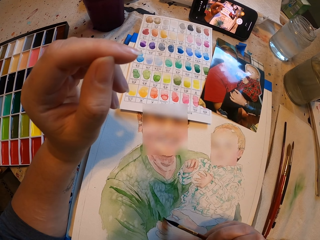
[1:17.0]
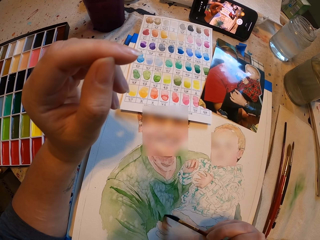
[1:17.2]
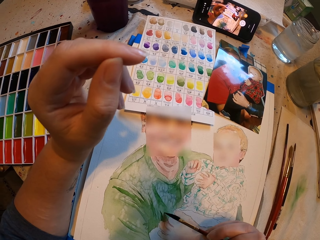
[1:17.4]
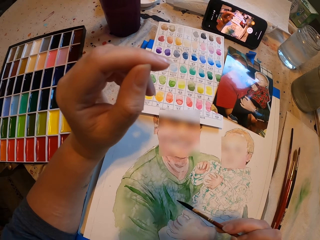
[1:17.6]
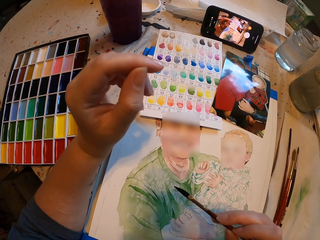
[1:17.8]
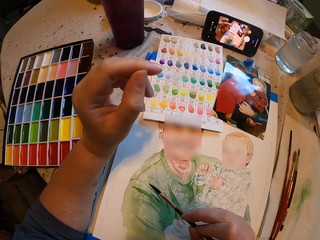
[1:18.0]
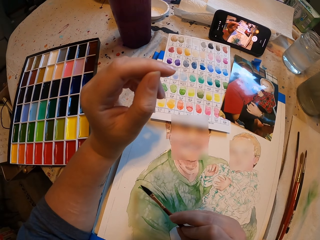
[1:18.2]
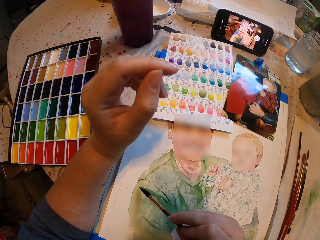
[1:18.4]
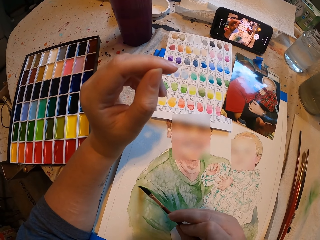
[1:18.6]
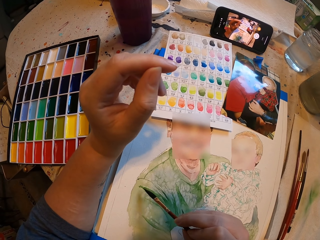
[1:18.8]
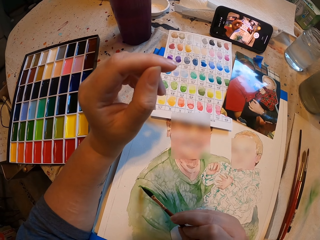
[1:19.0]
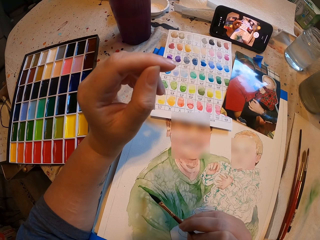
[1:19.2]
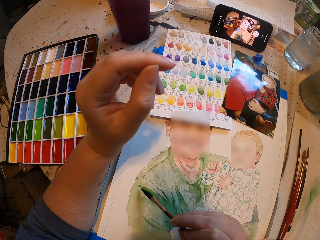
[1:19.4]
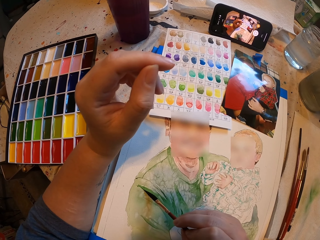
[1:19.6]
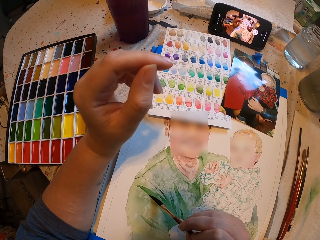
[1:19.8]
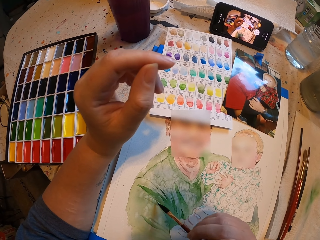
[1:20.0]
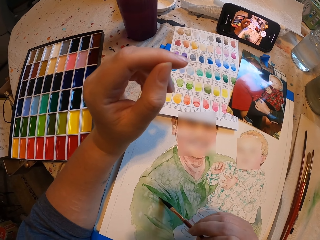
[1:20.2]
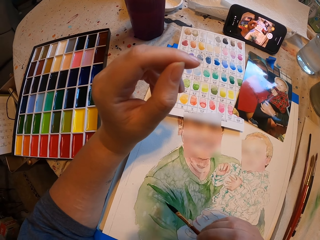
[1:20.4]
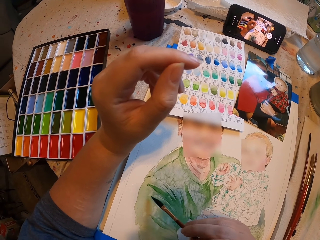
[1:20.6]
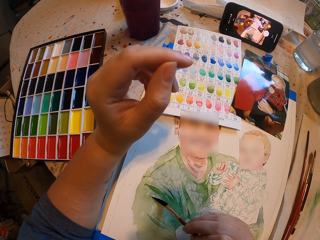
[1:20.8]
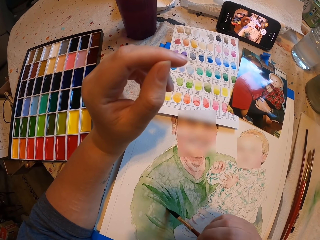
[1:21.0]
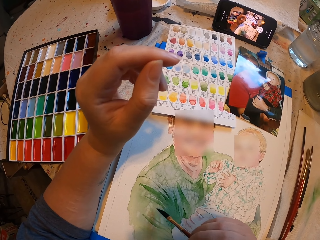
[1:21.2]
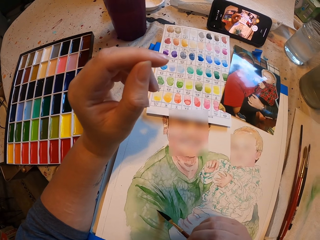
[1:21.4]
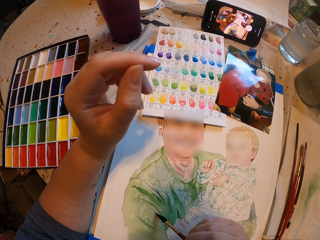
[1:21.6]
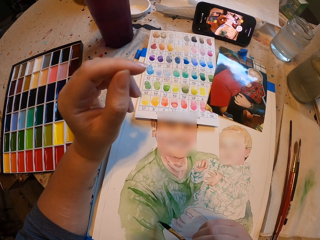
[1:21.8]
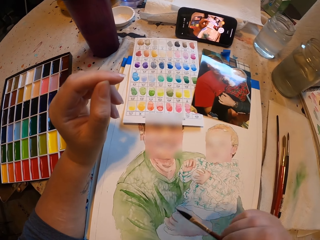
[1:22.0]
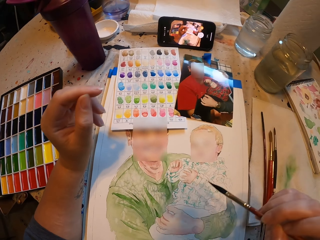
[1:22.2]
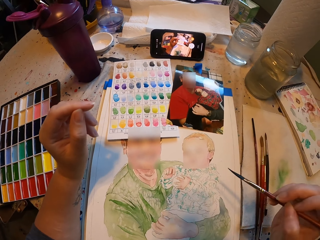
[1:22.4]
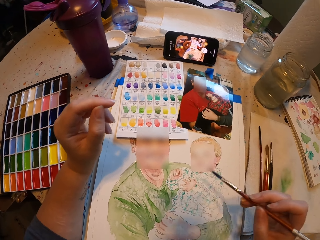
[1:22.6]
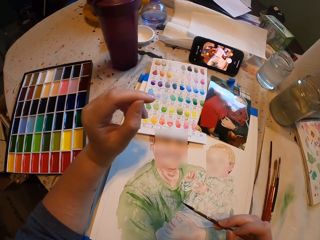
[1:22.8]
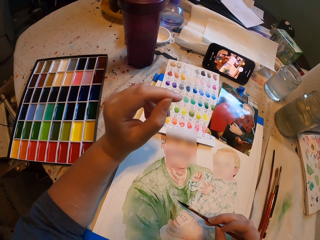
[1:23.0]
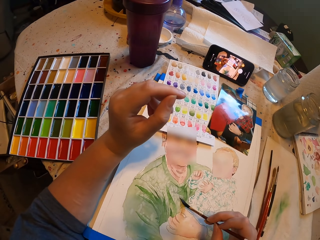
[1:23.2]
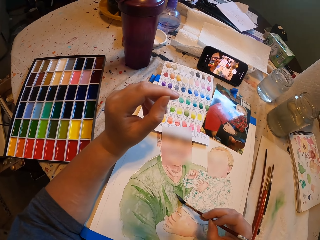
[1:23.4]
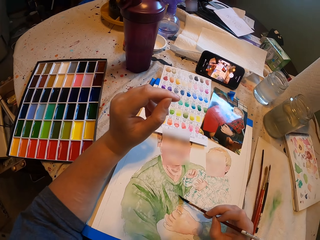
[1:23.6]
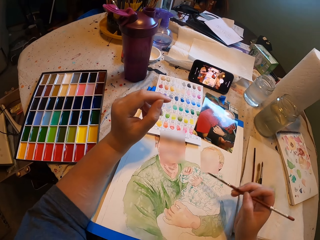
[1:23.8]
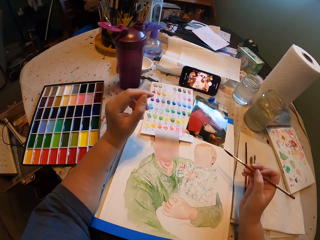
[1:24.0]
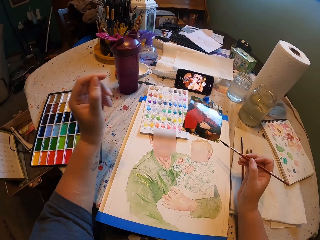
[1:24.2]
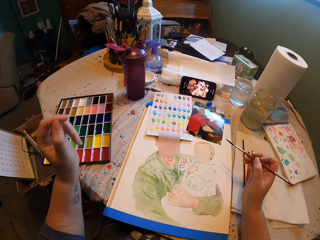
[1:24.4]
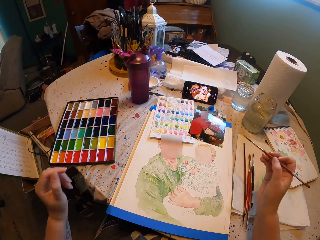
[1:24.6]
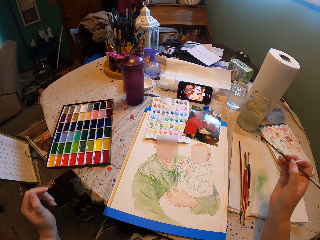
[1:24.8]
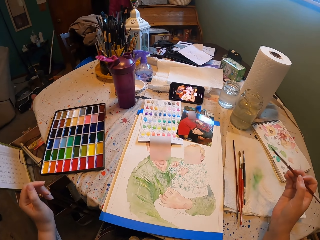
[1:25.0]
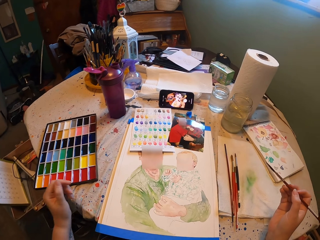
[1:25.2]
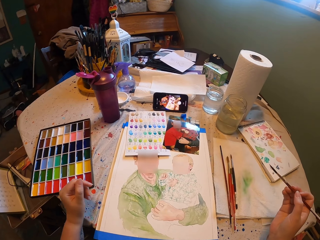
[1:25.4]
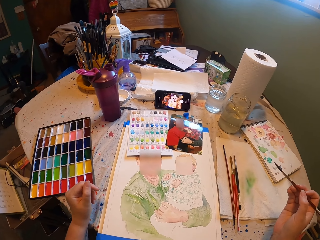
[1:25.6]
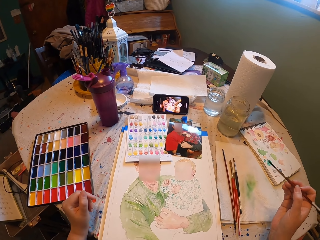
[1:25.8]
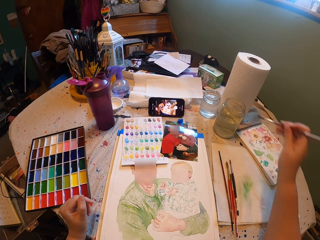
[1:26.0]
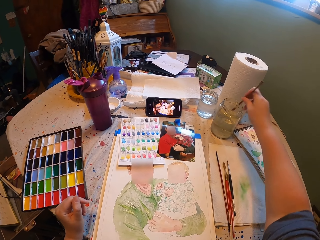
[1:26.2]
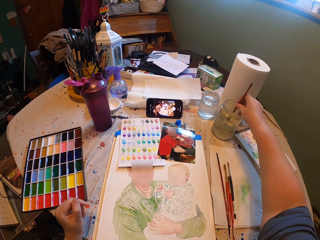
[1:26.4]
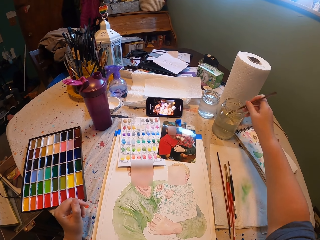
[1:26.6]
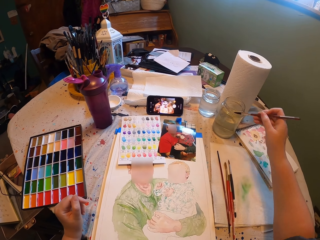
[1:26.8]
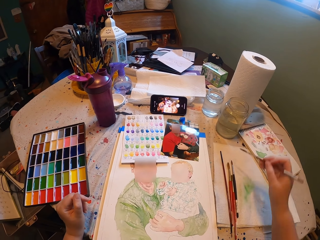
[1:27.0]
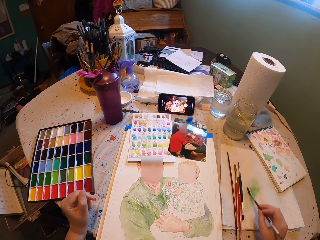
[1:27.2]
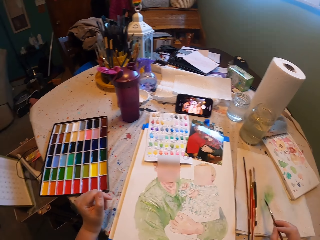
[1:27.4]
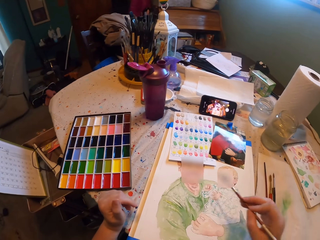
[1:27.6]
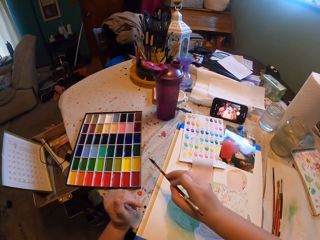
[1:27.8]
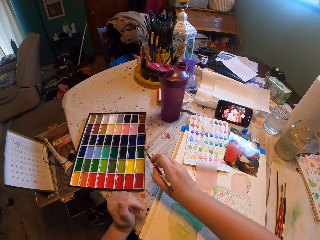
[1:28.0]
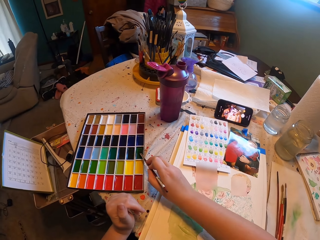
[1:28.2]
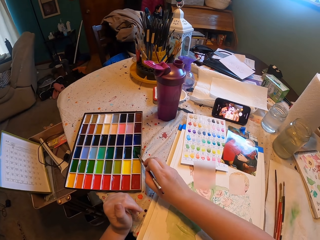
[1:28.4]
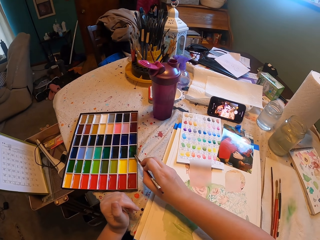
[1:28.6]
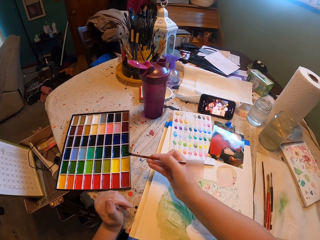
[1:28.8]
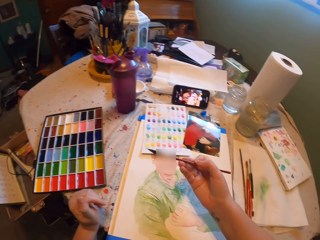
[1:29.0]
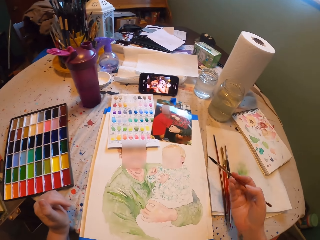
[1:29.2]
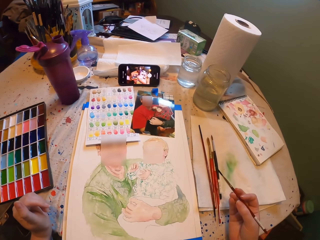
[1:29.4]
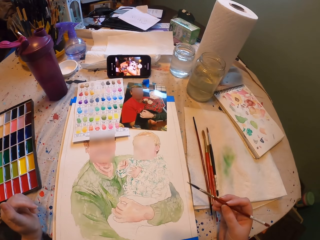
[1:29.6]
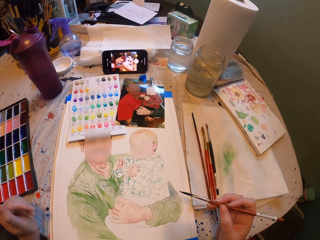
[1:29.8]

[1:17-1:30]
The camera wearer looks at the drawing. They dip the brush in water. They rub the paintbrush on a paper. They remove excess water on the brush. They dip the brush in the paint.

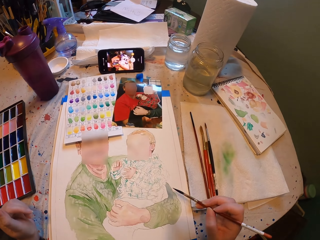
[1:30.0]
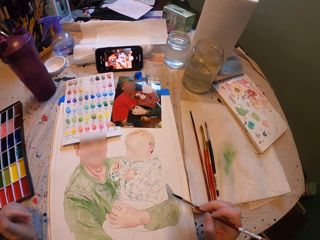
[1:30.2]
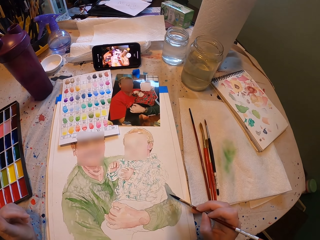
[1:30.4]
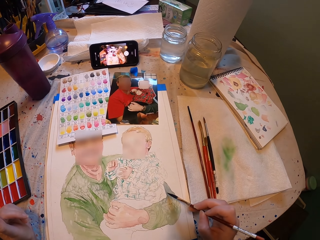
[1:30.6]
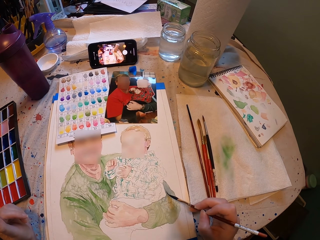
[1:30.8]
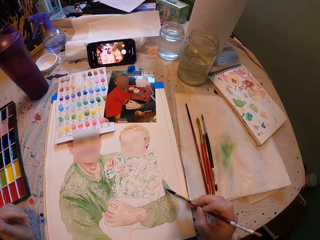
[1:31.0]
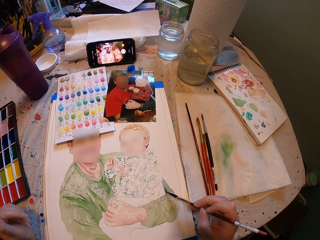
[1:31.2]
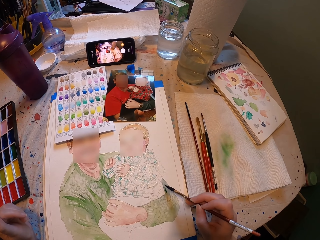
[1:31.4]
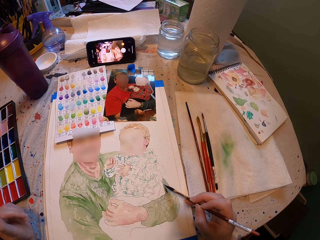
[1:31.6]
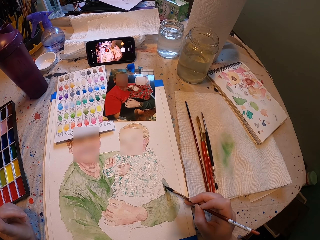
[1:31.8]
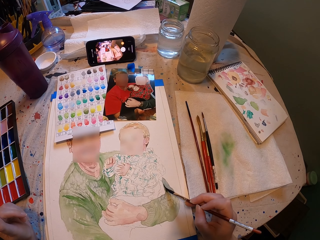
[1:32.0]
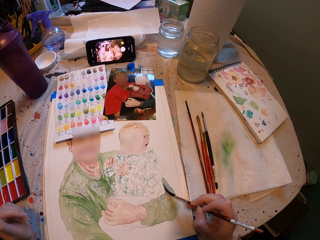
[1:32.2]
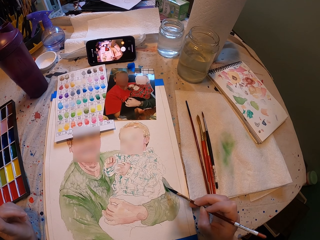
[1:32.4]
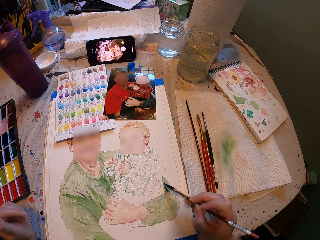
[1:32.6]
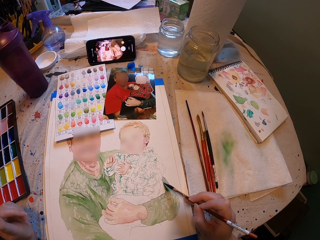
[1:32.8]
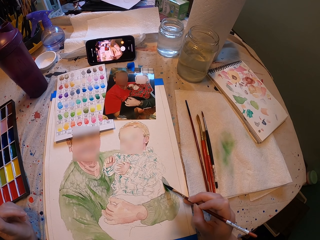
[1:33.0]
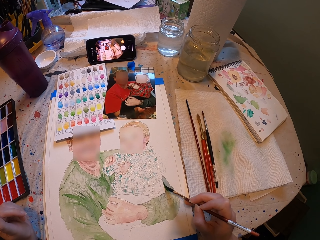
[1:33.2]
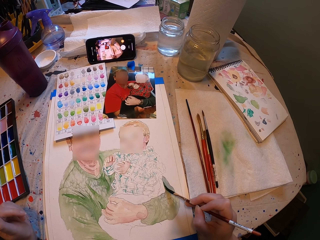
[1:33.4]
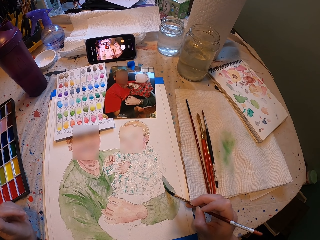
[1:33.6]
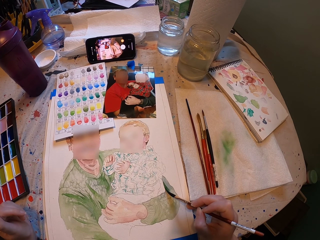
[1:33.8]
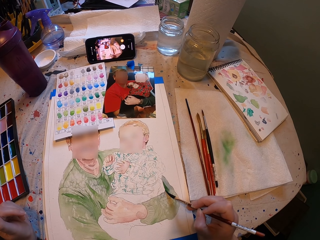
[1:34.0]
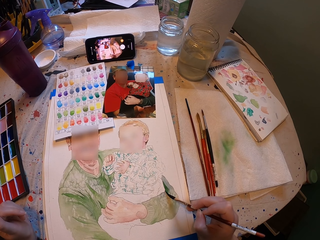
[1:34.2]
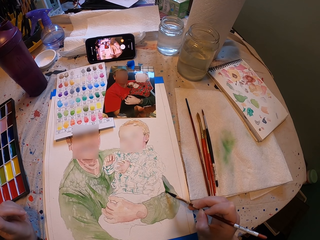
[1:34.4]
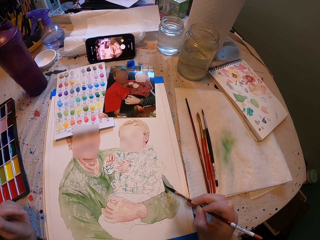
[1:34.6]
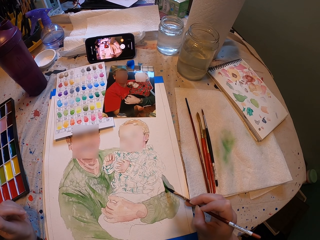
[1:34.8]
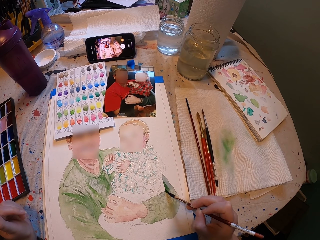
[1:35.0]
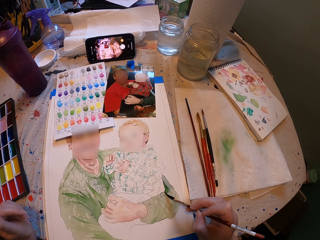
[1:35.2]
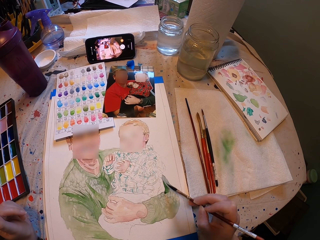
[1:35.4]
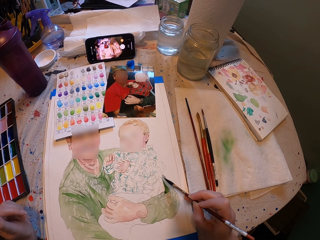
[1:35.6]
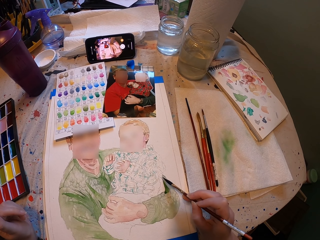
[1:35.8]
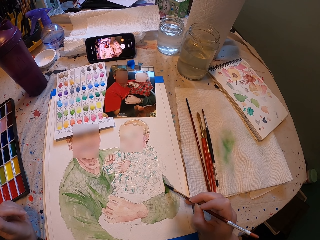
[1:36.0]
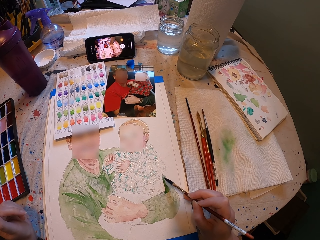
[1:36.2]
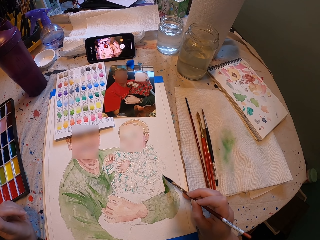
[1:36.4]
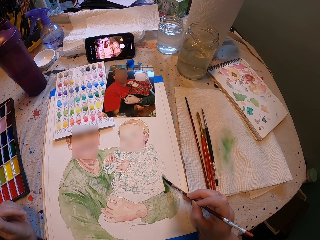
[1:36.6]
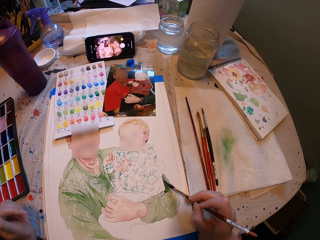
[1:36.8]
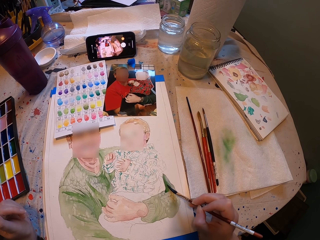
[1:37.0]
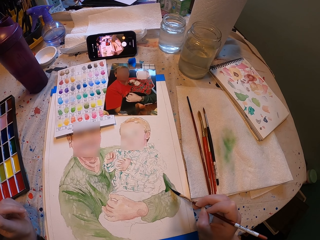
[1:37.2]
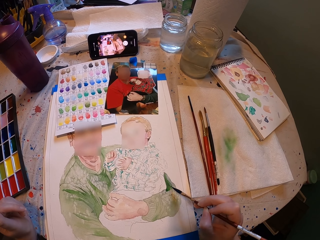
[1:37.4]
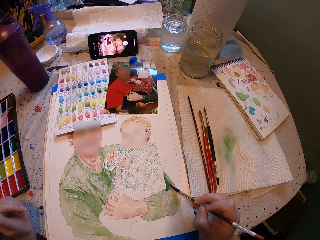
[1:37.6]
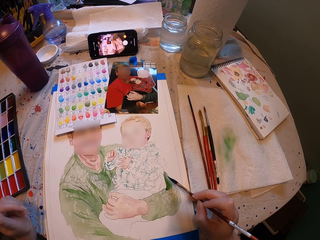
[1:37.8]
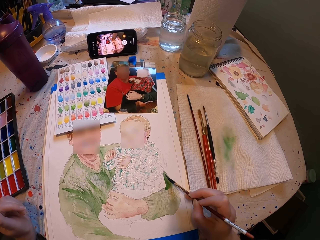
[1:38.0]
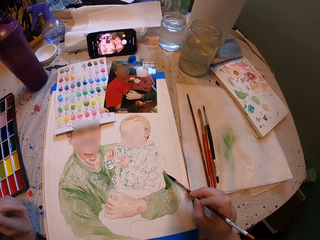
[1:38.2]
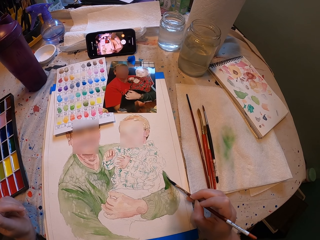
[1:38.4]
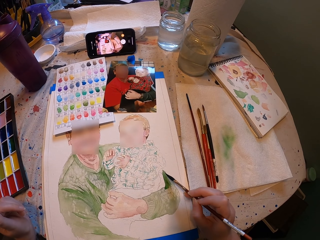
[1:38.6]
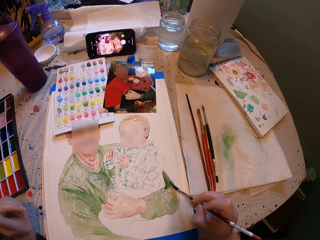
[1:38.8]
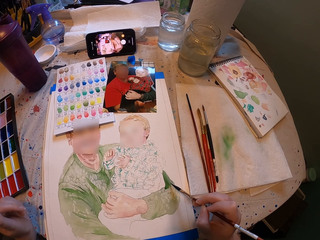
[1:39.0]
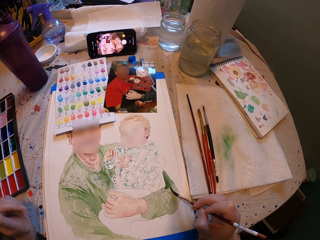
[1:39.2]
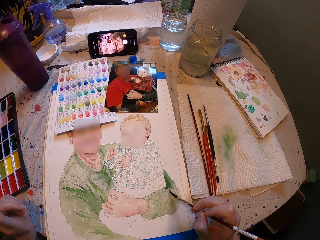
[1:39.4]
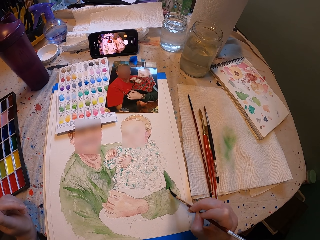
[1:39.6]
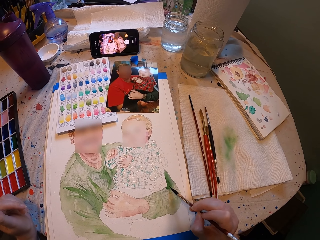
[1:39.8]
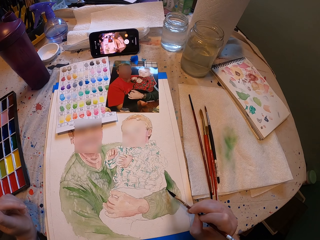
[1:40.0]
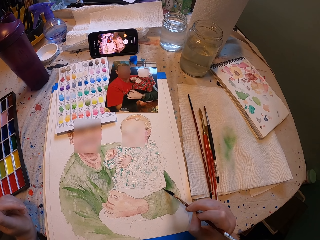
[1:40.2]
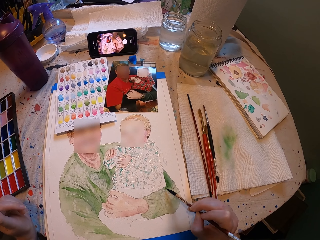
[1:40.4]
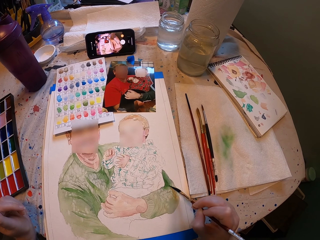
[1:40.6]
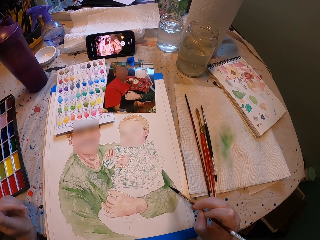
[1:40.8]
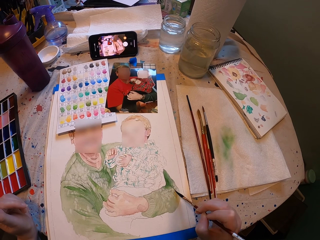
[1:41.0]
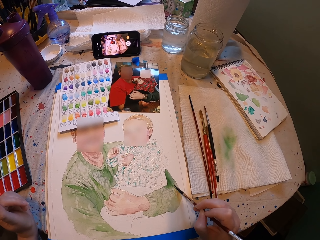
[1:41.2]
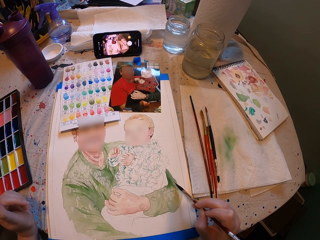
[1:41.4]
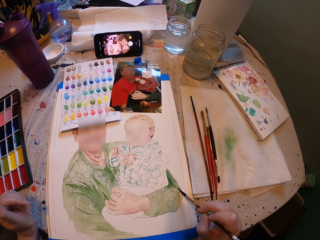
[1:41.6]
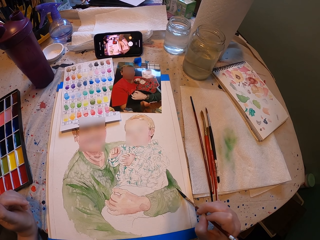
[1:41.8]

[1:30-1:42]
The camera wearer paints the drawing.
